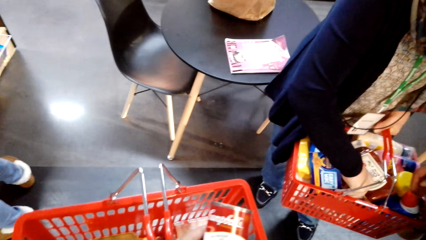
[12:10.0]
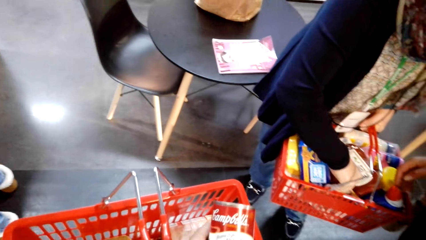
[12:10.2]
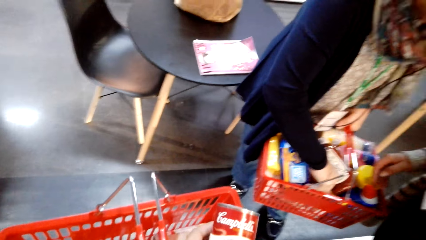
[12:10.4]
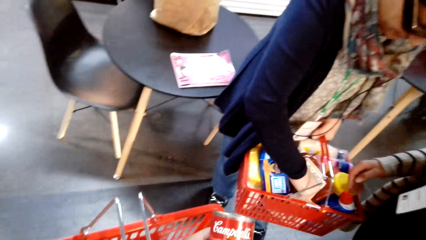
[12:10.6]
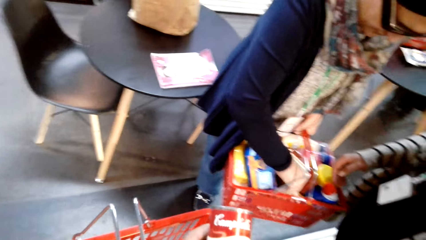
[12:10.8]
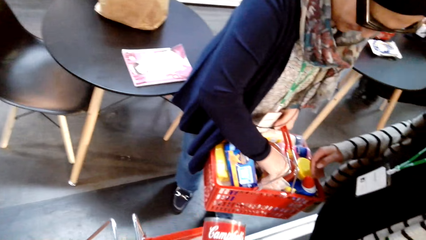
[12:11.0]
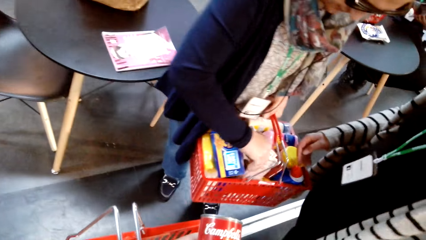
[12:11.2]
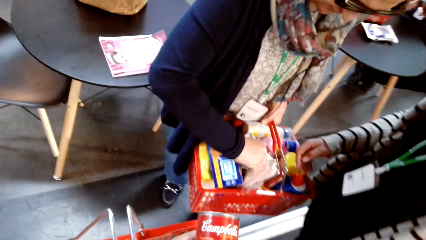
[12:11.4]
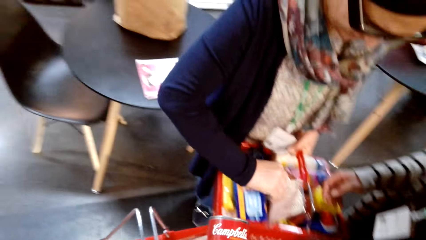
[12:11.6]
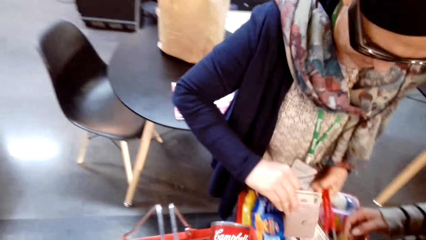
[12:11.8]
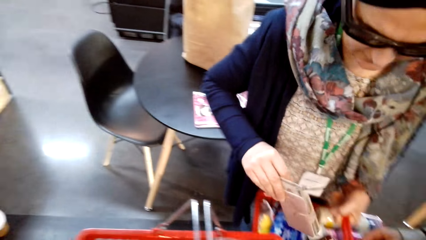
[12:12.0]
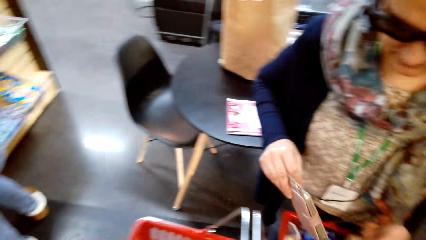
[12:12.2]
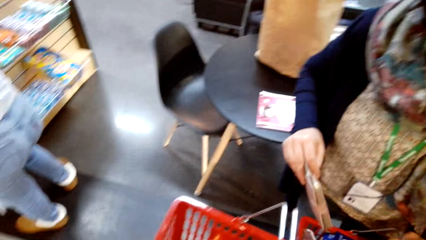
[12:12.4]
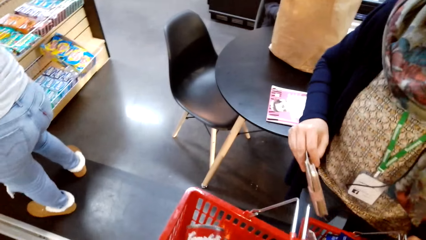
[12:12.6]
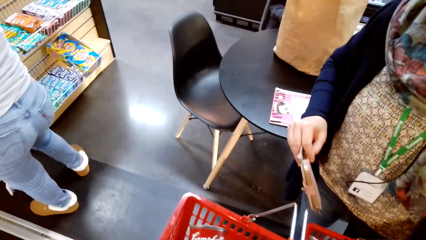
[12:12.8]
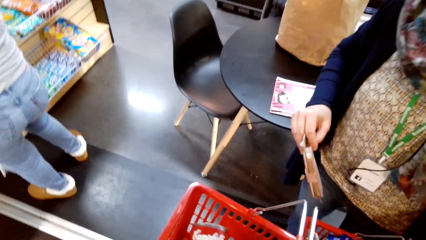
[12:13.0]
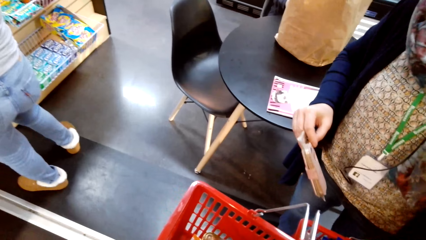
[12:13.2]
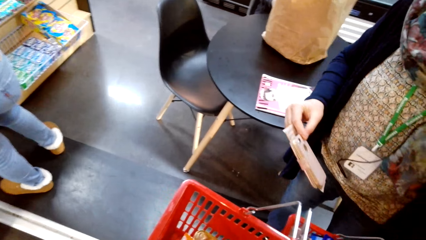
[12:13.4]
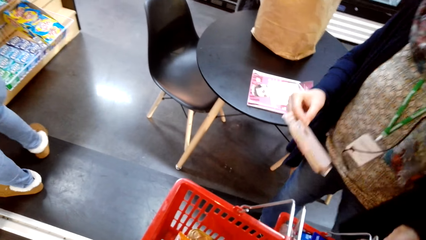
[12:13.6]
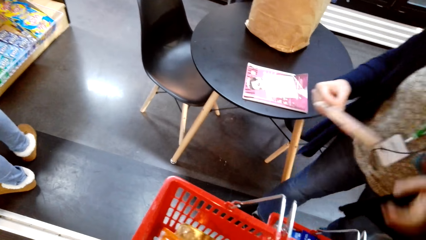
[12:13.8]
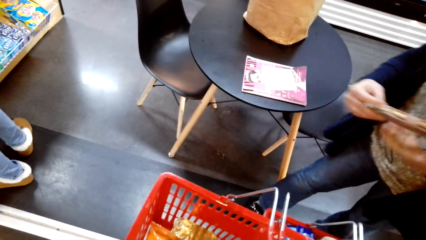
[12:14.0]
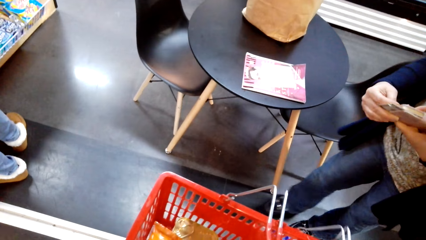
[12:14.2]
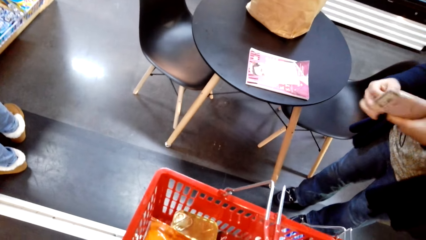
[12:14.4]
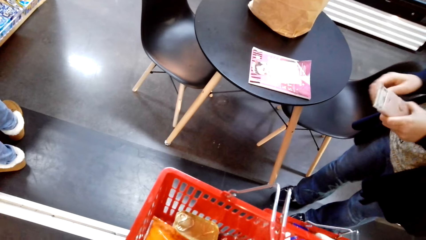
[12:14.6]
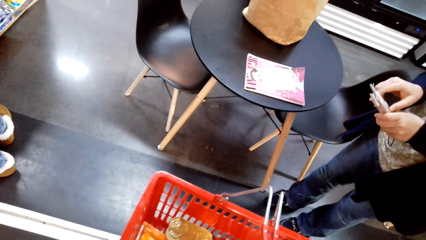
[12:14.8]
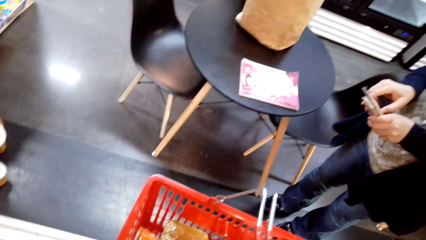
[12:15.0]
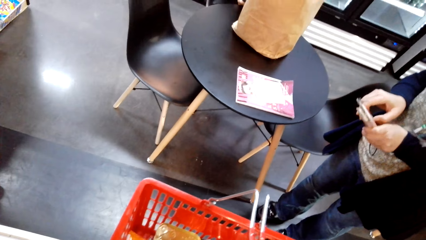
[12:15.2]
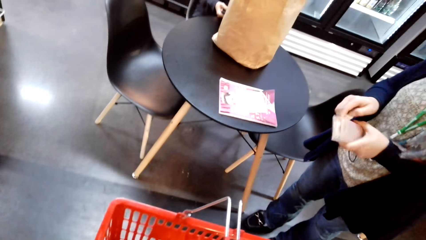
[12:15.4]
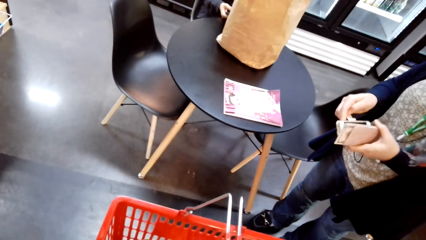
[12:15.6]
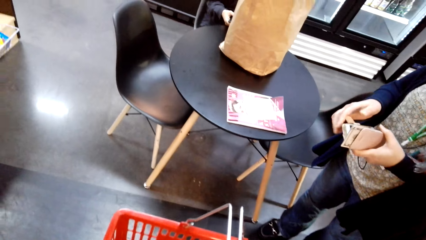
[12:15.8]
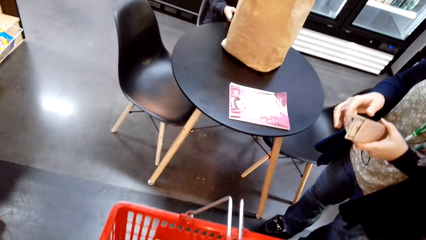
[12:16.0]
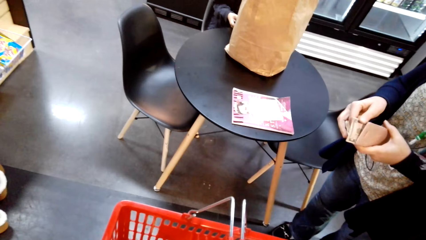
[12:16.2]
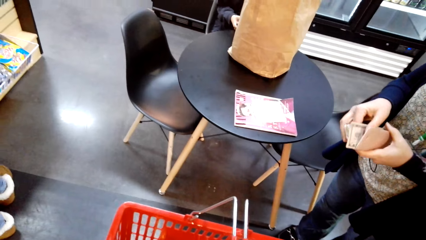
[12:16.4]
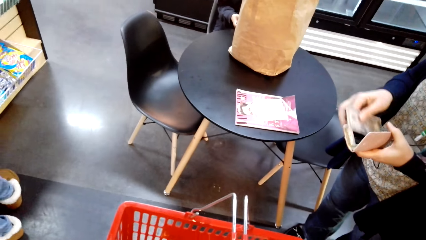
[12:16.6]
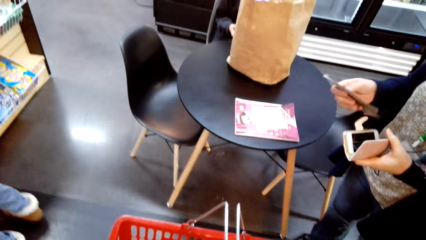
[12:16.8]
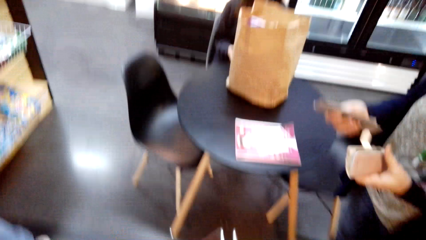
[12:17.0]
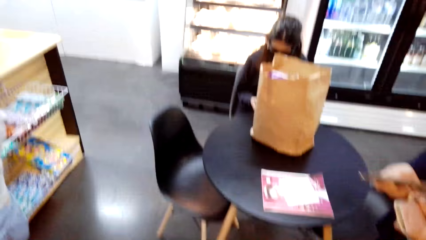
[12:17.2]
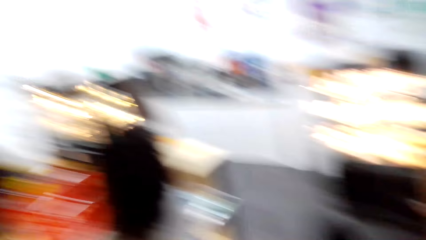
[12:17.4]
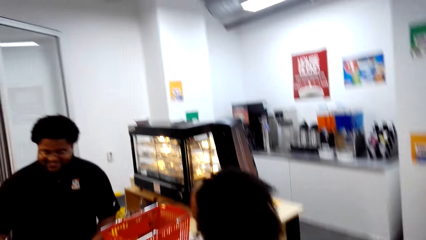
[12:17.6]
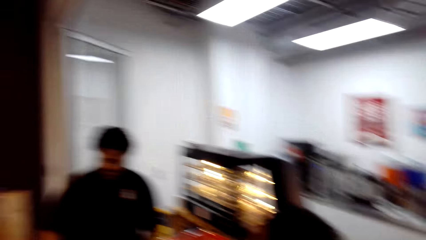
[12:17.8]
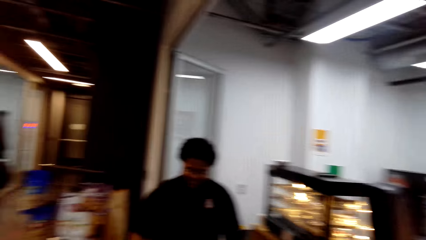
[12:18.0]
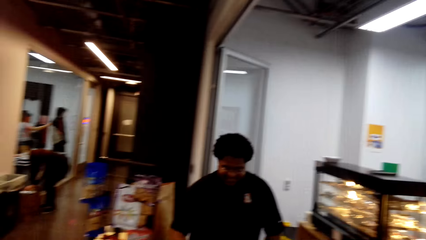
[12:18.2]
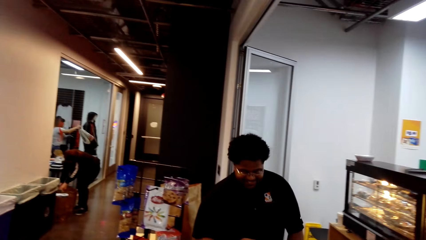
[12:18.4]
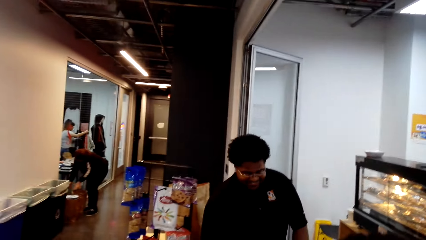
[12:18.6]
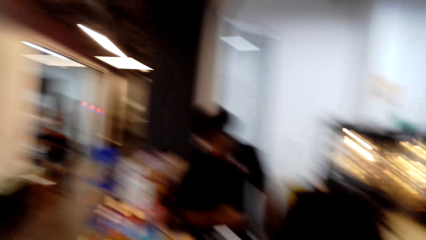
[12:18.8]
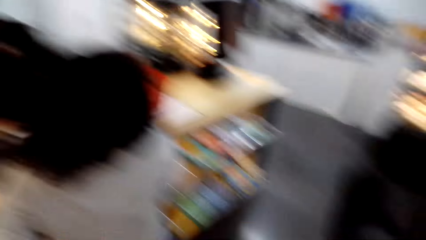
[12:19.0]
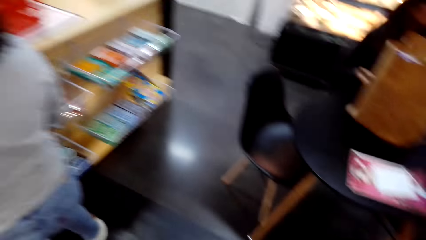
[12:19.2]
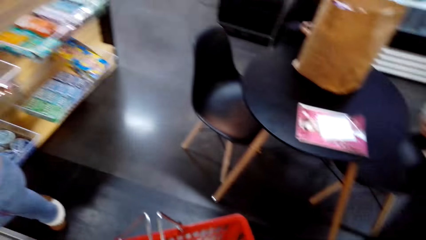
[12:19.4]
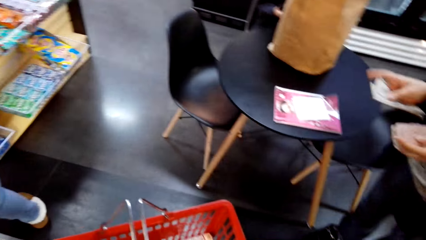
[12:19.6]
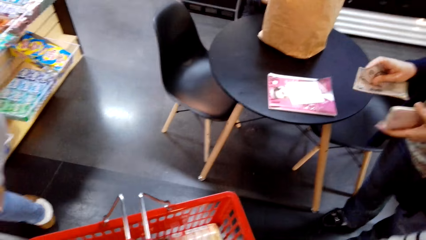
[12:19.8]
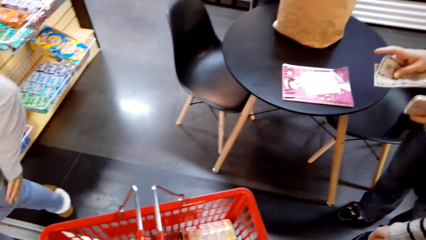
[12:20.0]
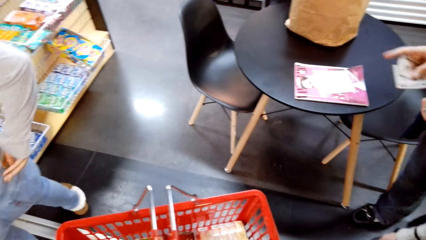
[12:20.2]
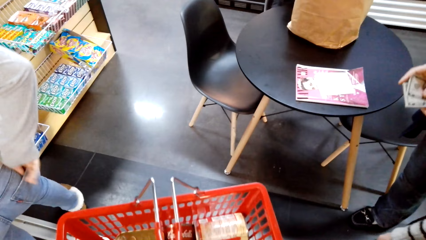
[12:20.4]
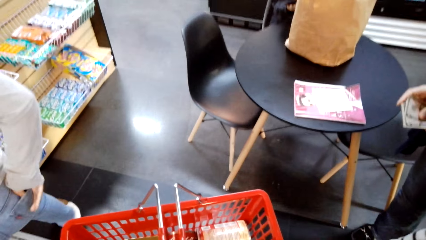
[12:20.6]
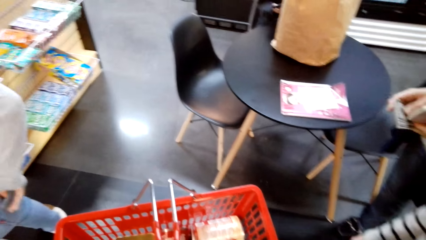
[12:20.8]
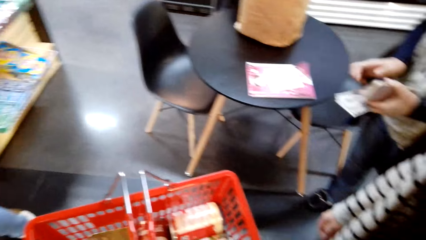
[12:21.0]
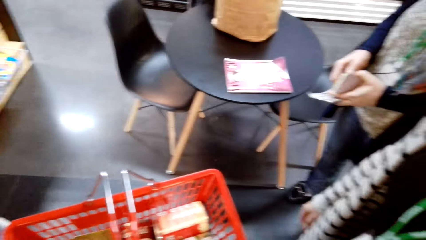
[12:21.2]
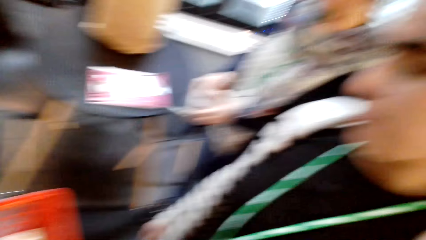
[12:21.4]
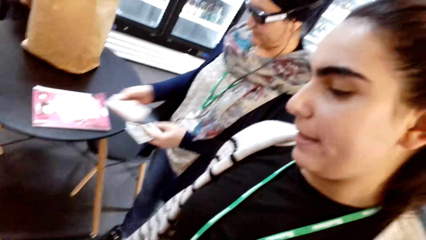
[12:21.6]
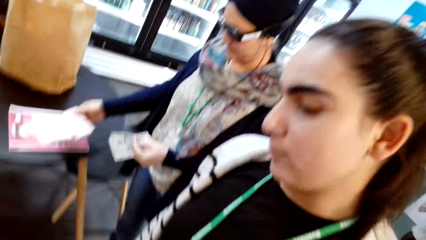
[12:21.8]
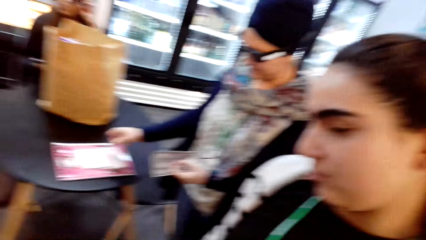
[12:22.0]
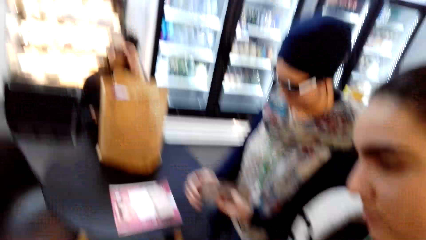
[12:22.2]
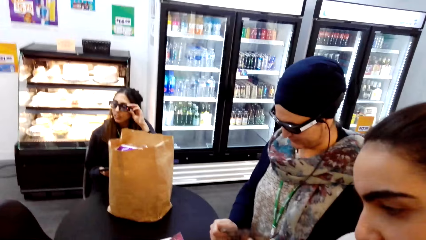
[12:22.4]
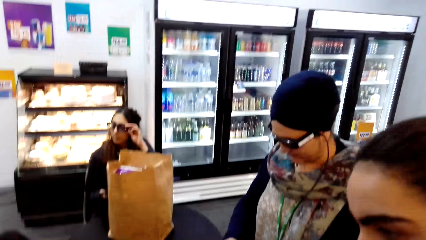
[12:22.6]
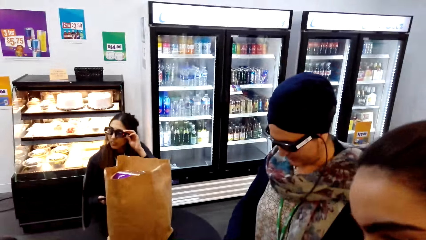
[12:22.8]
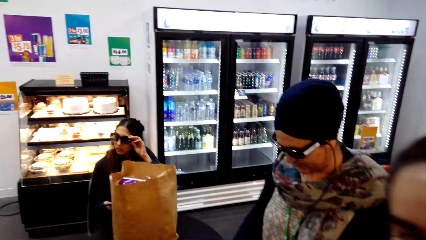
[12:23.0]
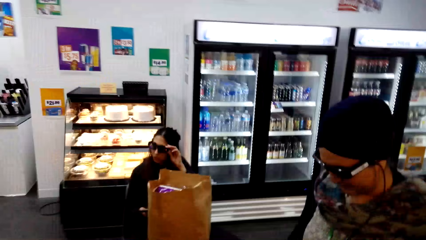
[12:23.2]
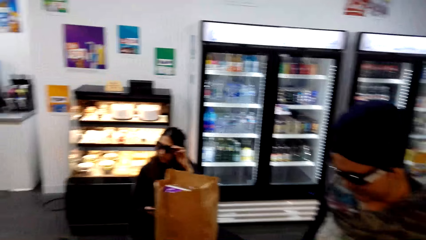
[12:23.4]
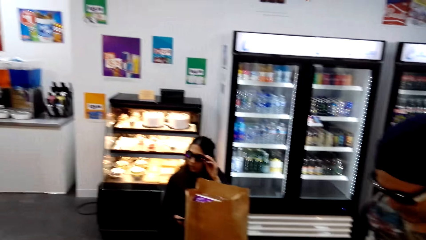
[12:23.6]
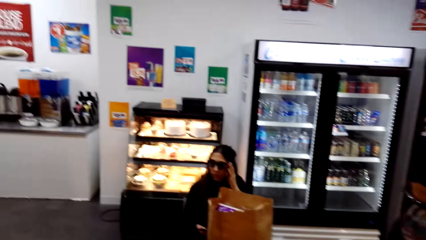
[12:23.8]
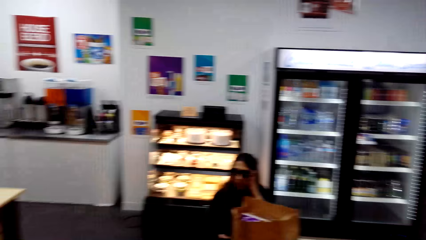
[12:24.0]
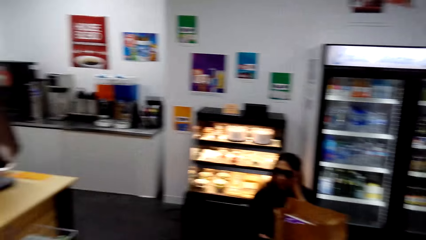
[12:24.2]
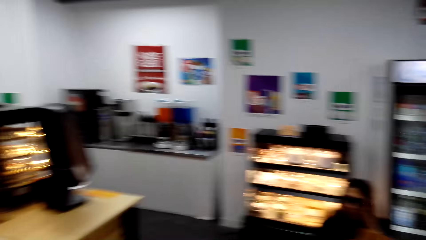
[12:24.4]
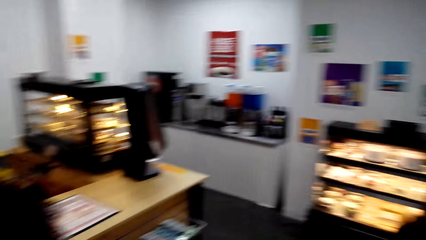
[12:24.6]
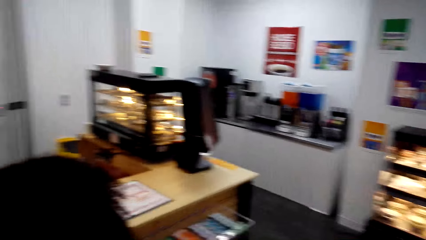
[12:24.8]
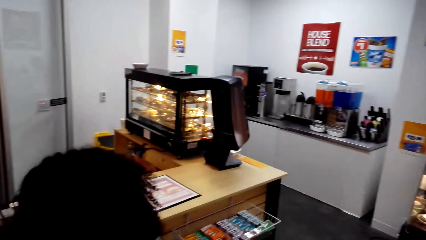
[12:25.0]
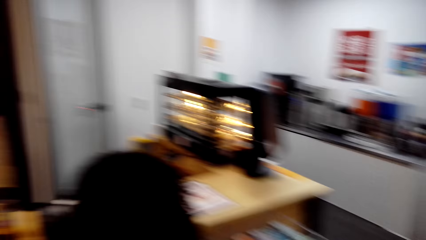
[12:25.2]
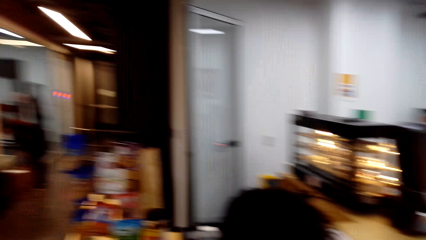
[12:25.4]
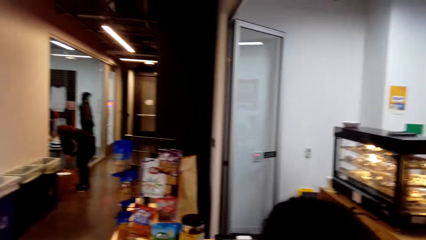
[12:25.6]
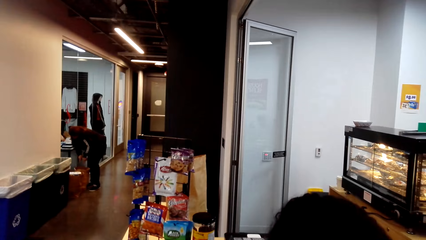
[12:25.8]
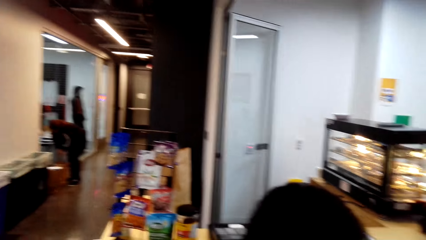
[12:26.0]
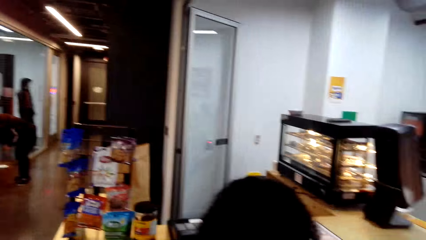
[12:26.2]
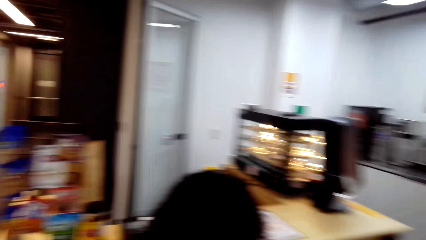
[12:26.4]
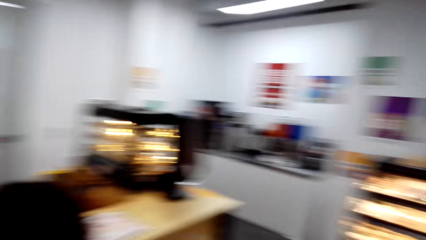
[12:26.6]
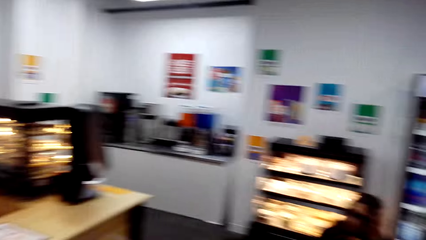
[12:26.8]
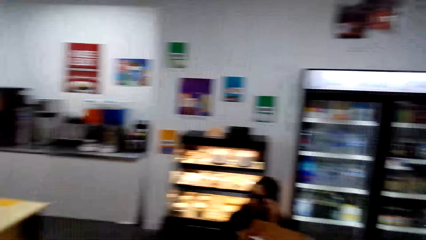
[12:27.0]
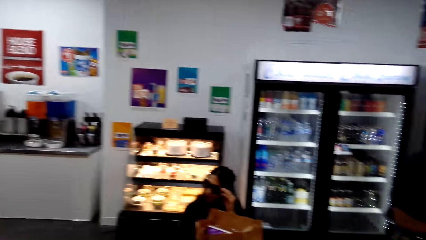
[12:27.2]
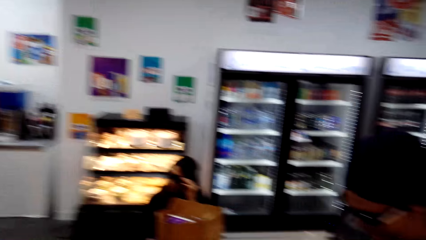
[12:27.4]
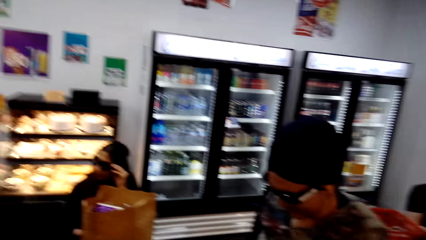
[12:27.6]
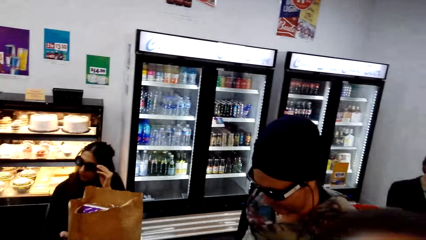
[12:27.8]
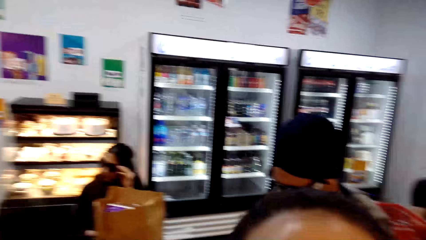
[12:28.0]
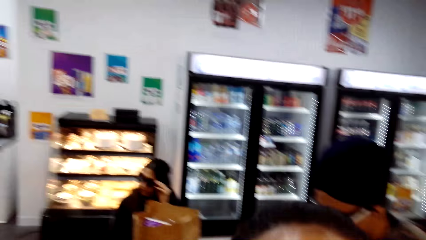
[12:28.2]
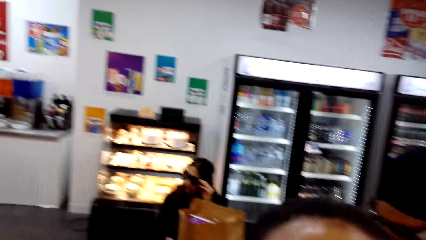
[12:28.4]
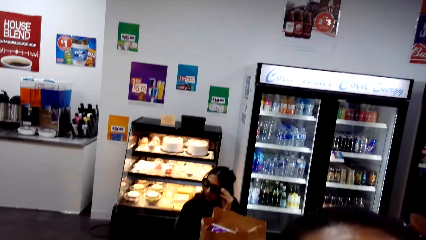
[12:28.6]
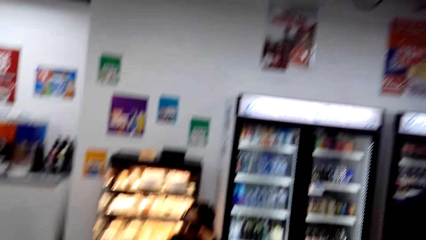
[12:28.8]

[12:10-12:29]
The camera wearer talks to a woman. They look around. They inspect the items in the shopping basket. The woman talks to the camera wearer.
